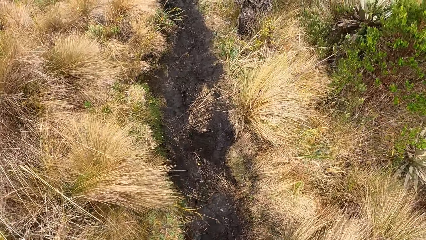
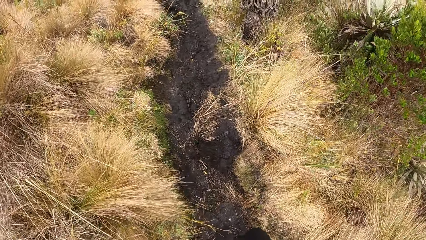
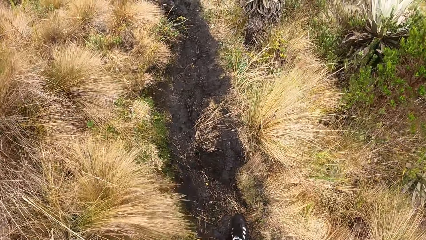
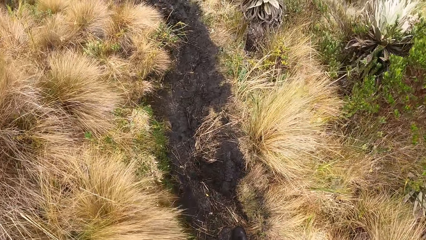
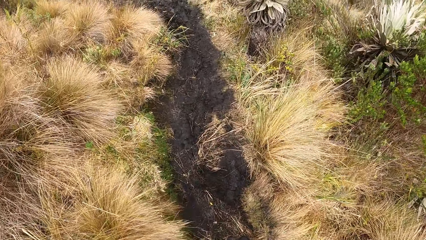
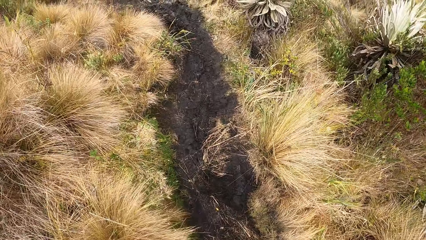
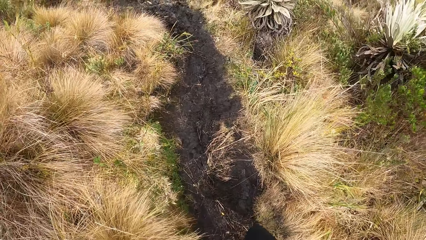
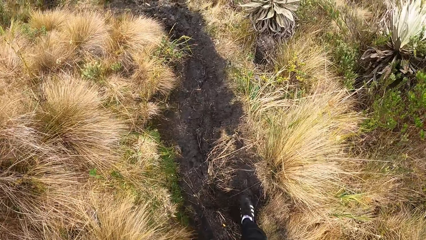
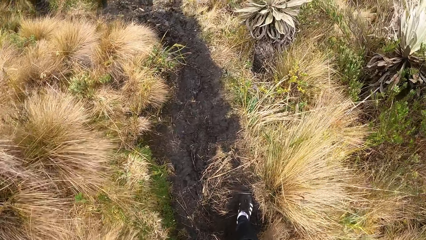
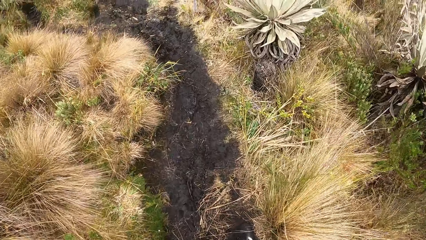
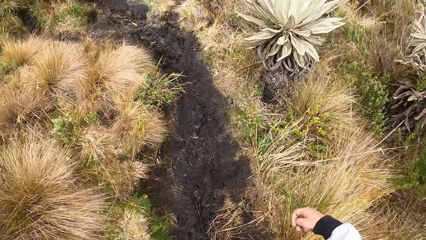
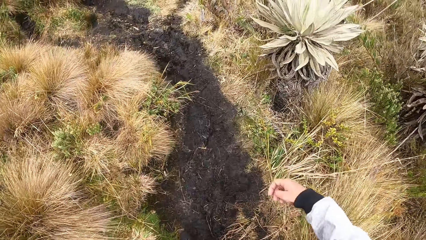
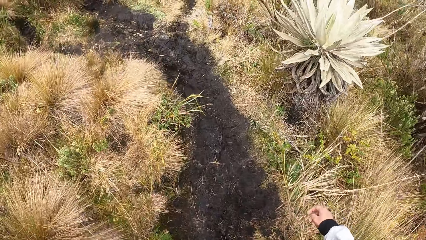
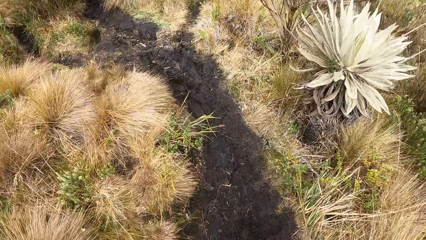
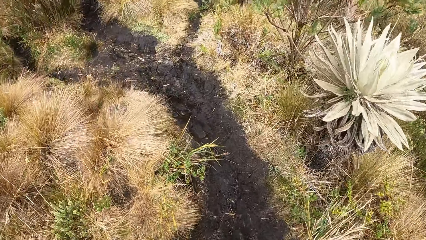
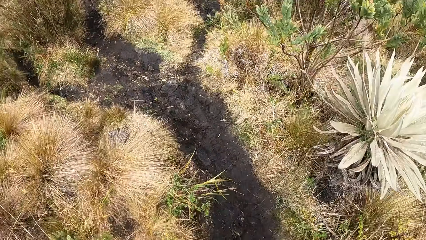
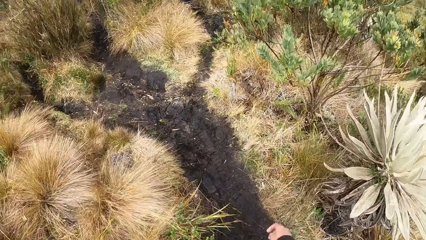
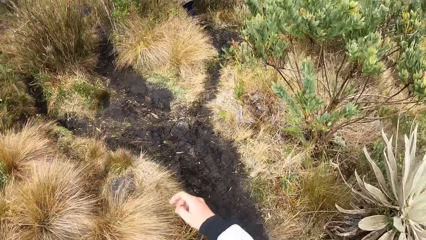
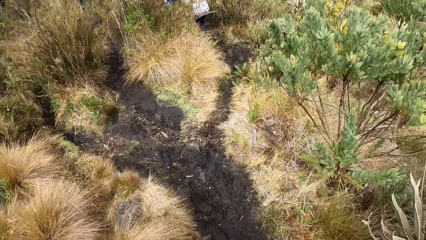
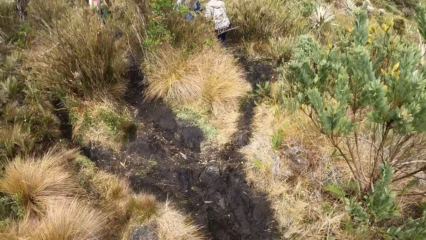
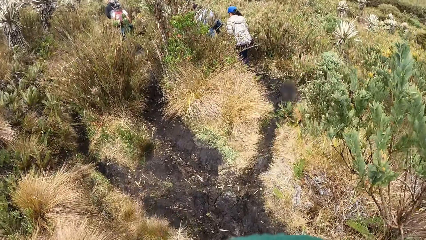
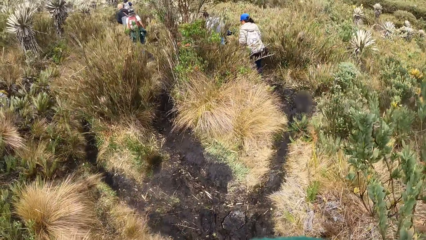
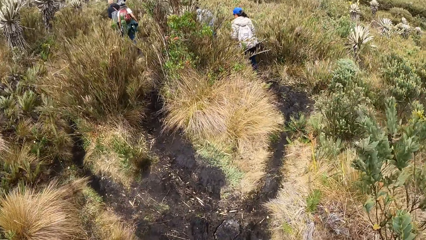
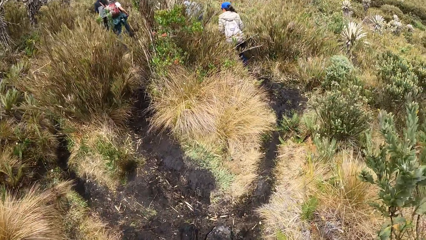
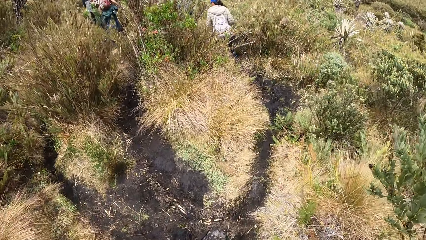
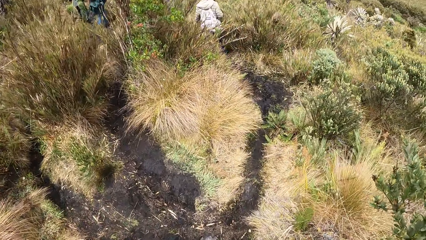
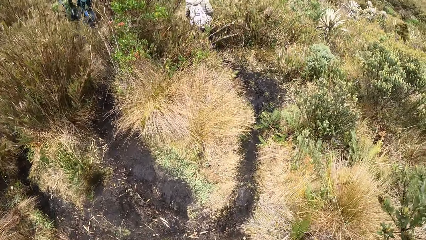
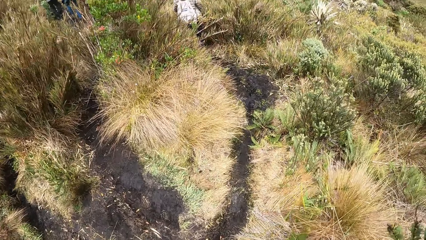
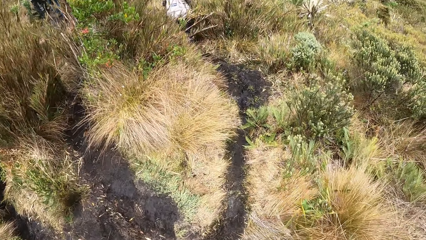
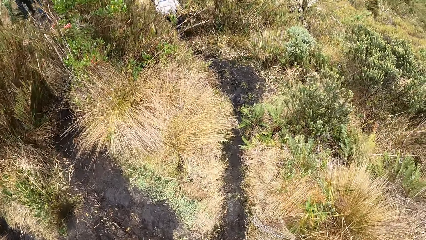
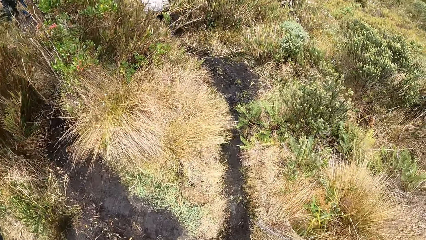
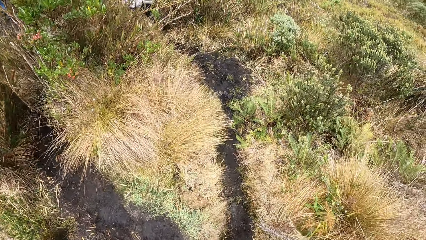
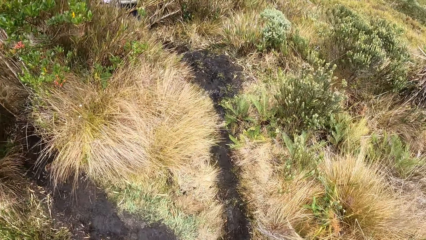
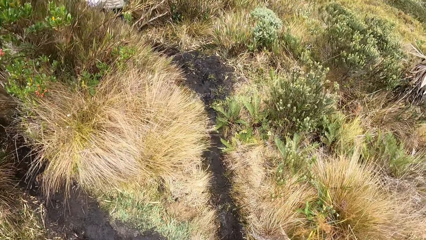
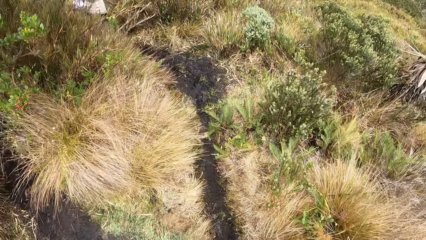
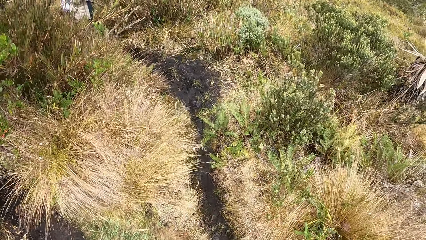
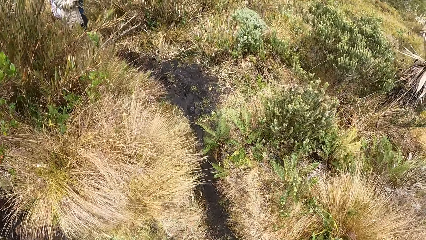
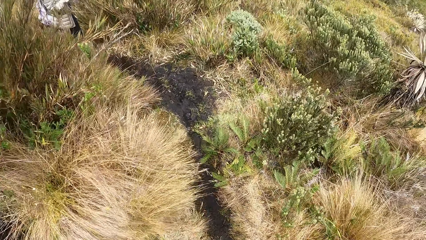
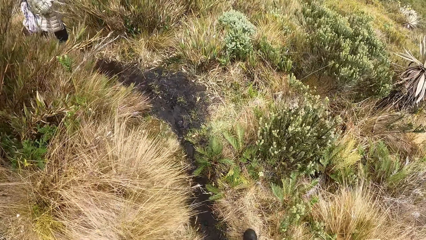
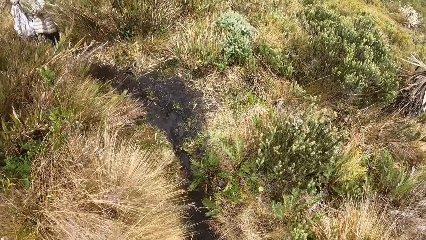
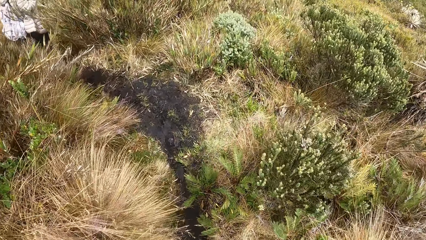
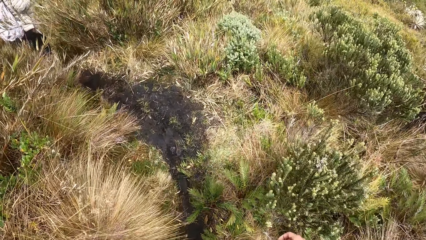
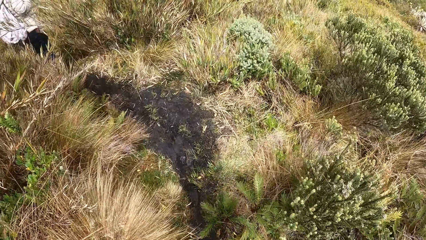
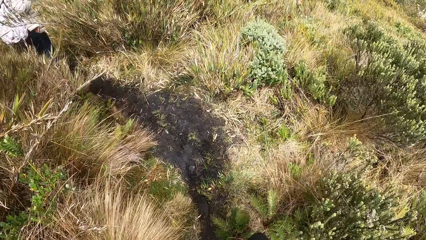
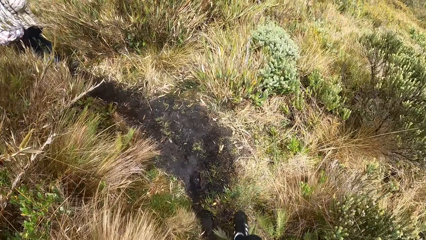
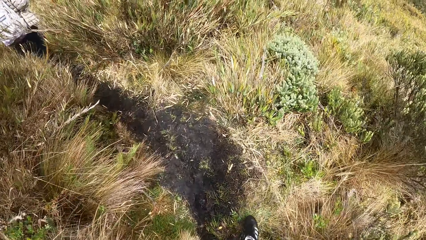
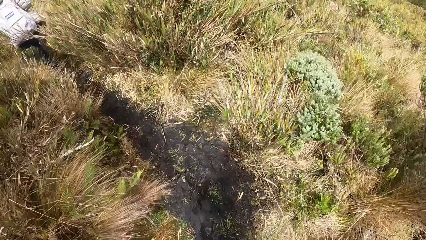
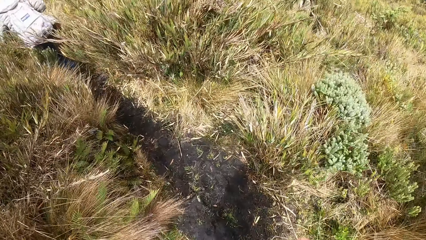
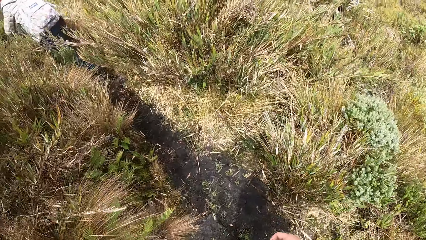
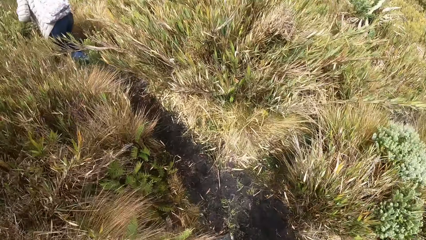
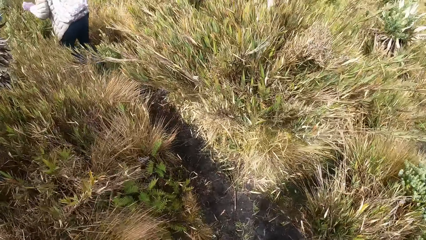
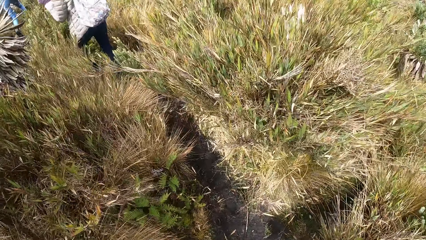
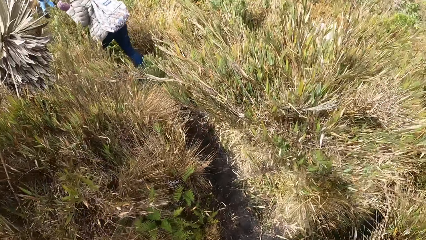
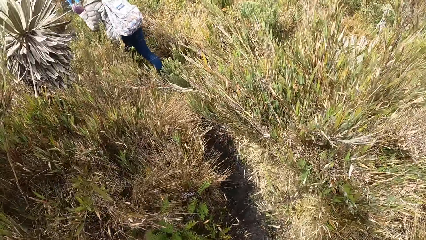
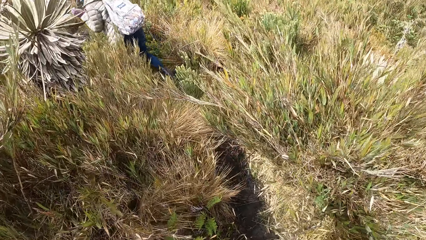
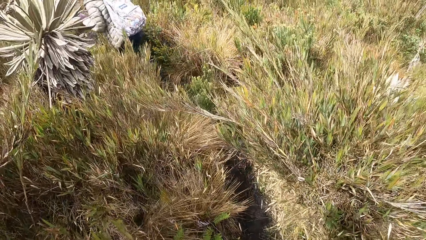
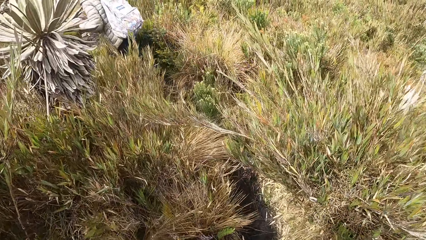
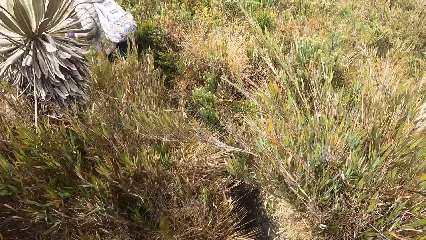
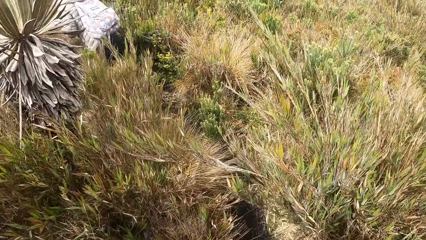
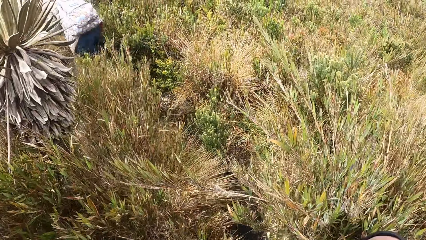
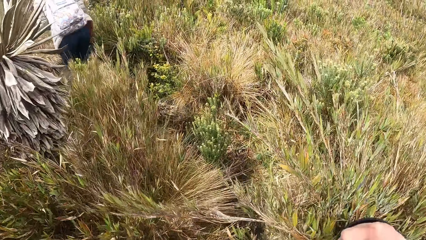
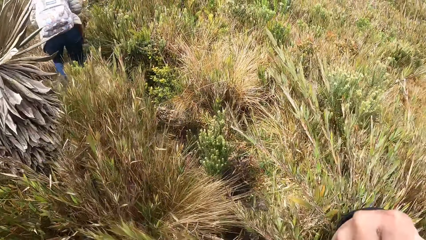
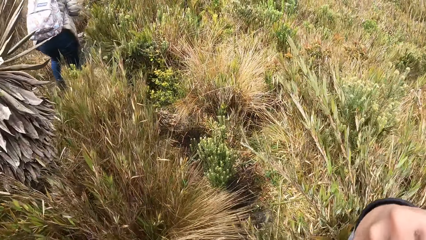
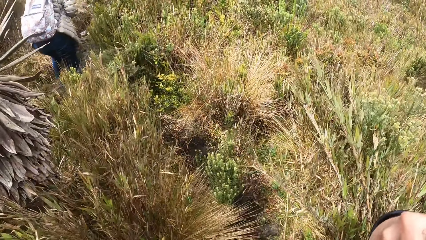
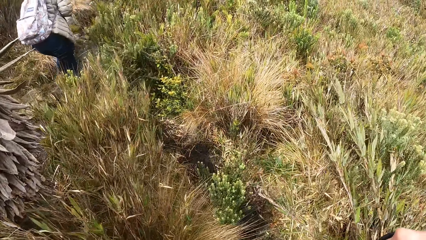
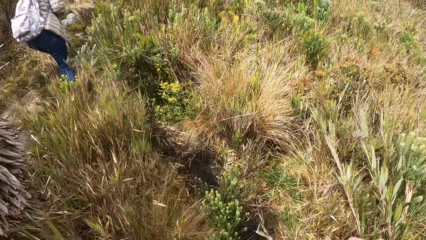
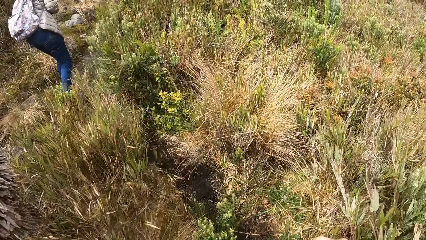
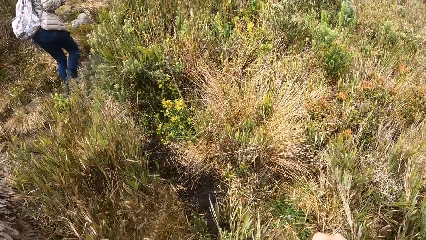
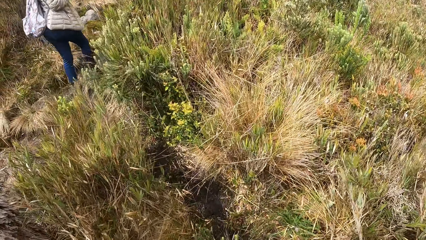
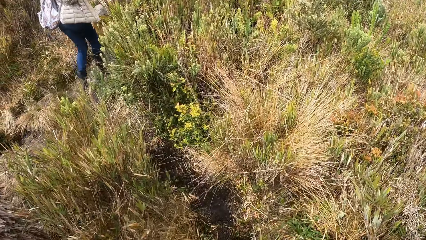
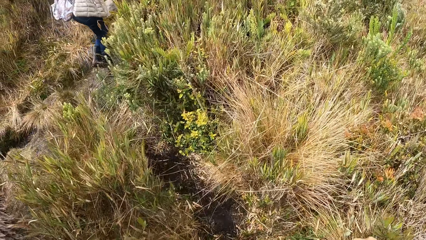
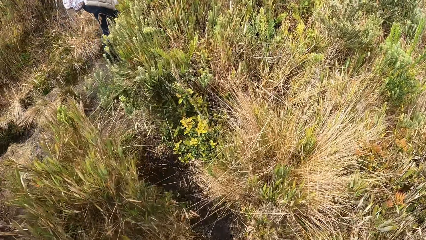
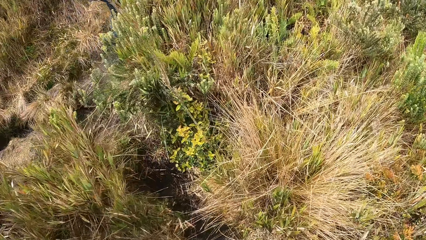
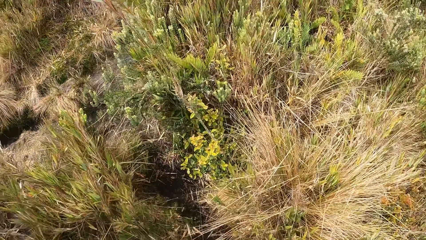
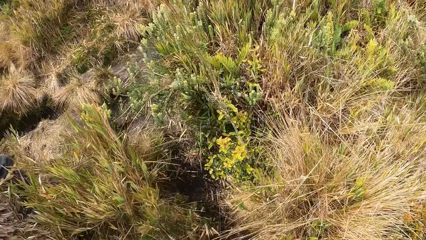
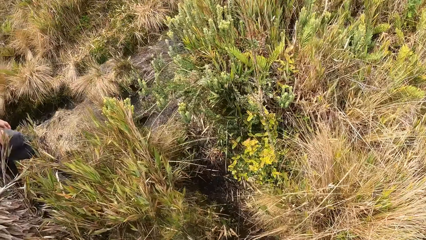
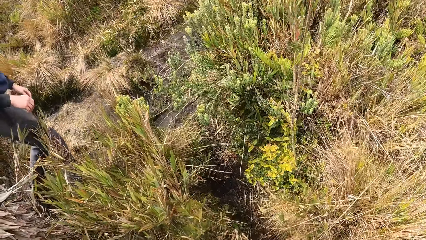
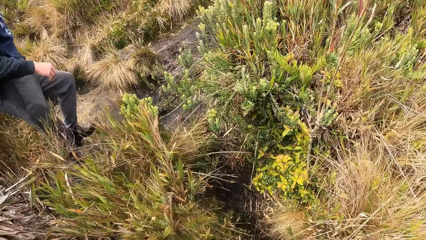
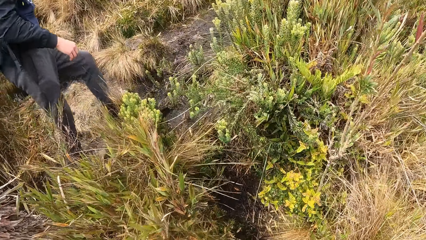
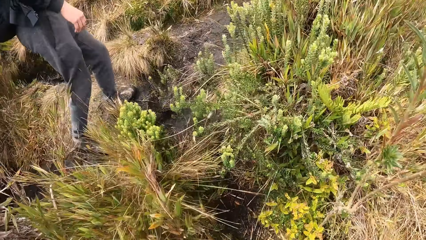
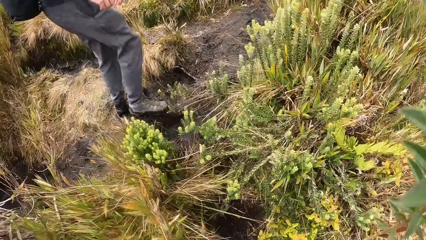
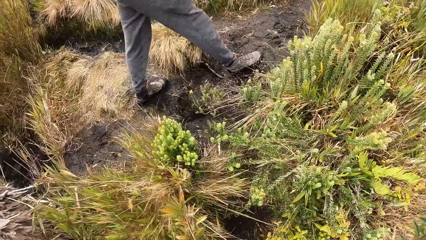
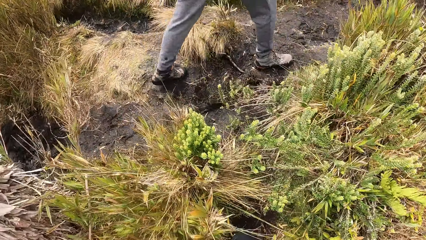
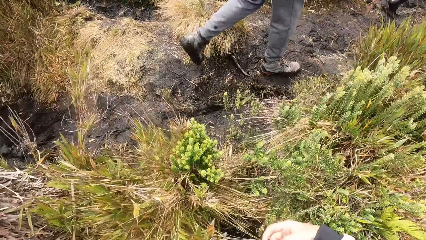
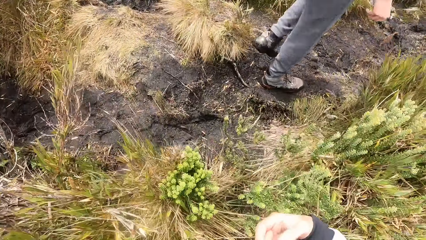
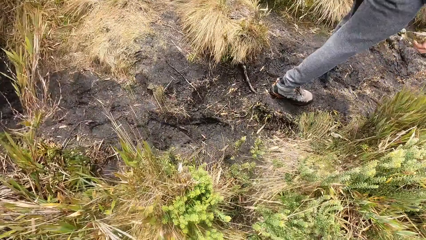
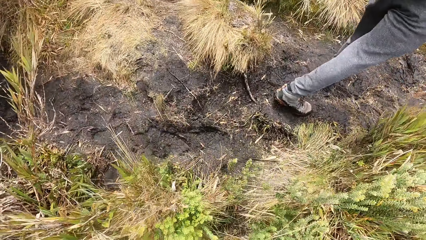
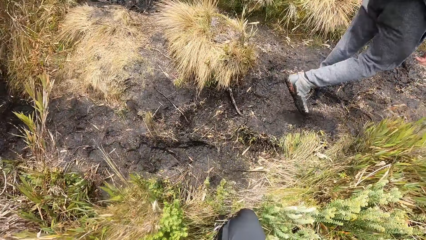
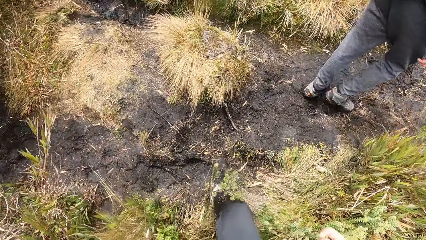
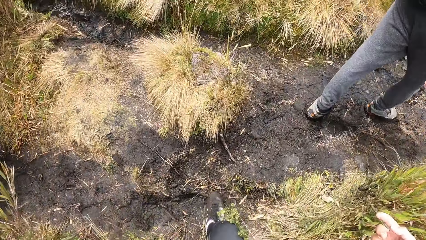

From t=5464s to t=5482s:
The camera wearer moves a hand. They walk on the road. They move the other hand. They walk on the road. A man walks past the camera wearer.
